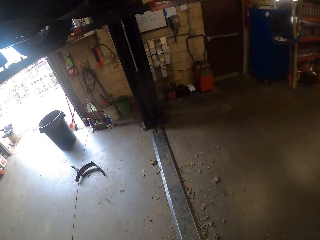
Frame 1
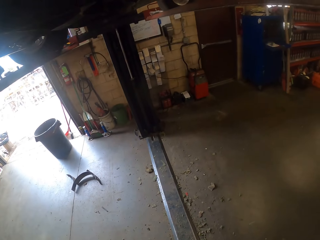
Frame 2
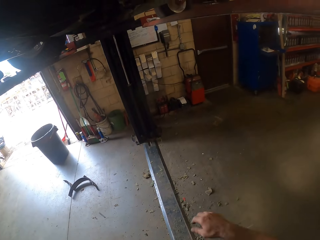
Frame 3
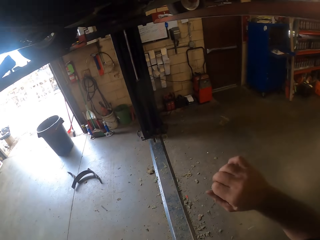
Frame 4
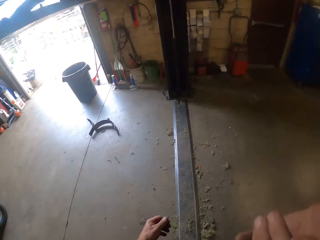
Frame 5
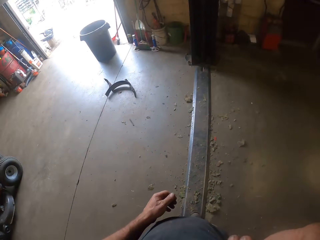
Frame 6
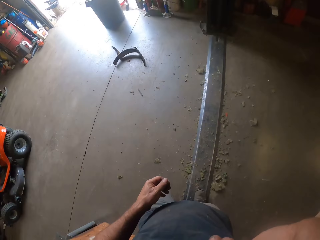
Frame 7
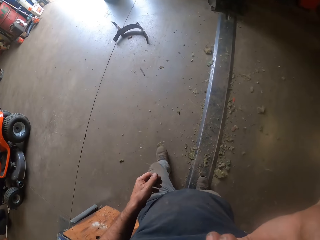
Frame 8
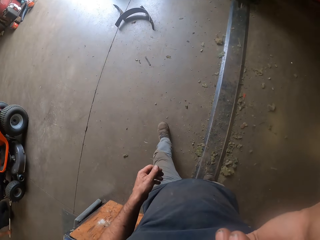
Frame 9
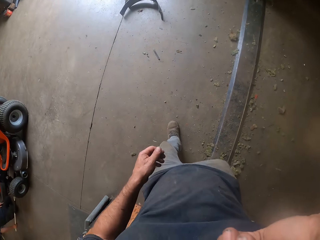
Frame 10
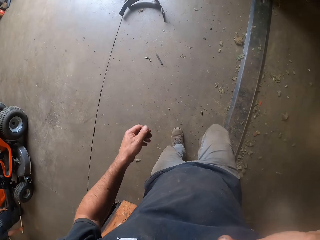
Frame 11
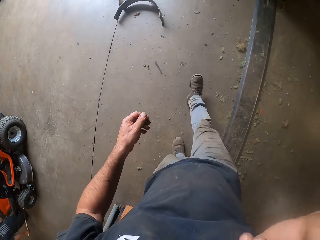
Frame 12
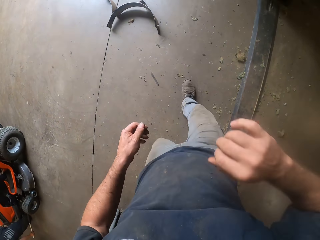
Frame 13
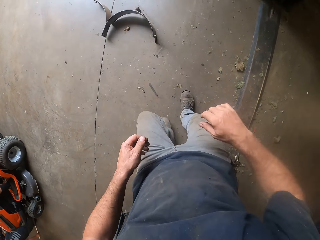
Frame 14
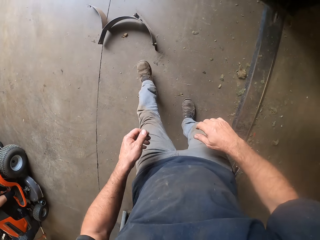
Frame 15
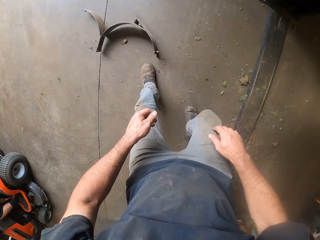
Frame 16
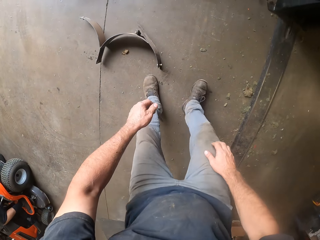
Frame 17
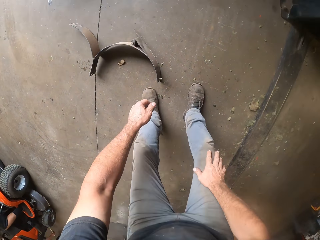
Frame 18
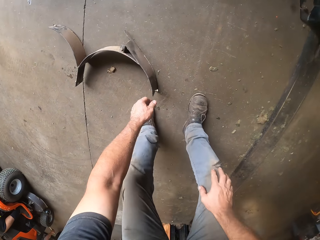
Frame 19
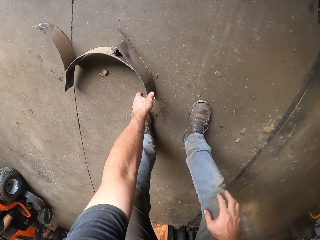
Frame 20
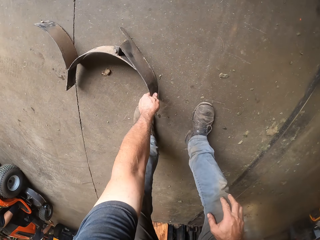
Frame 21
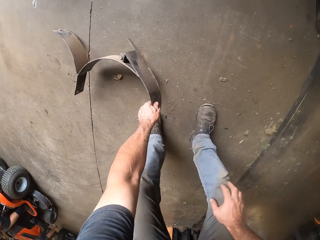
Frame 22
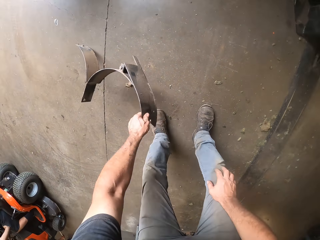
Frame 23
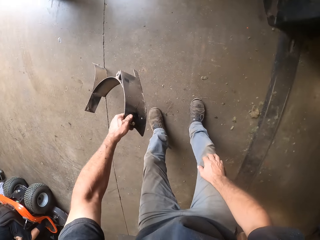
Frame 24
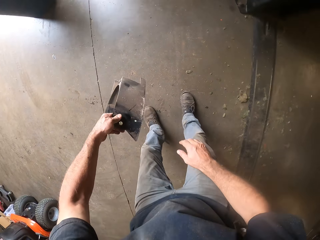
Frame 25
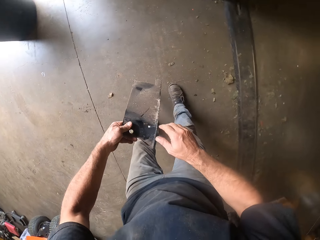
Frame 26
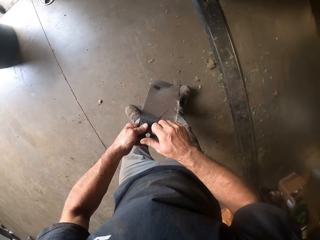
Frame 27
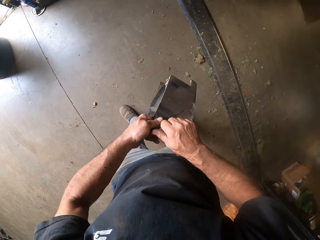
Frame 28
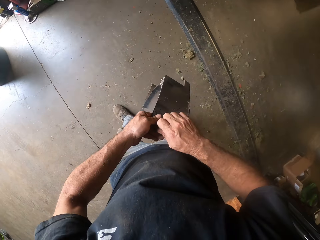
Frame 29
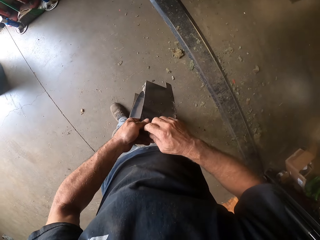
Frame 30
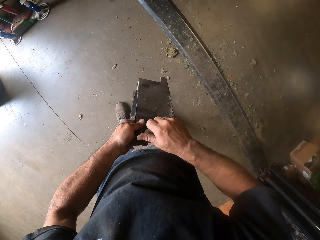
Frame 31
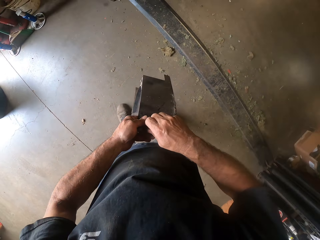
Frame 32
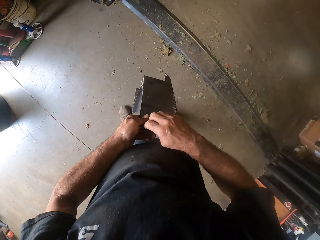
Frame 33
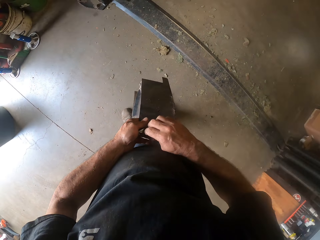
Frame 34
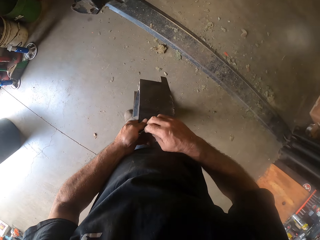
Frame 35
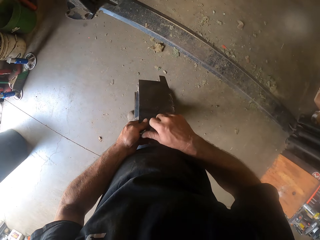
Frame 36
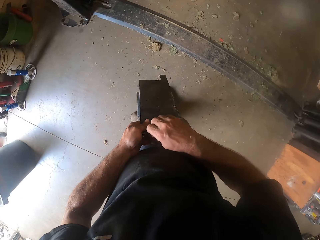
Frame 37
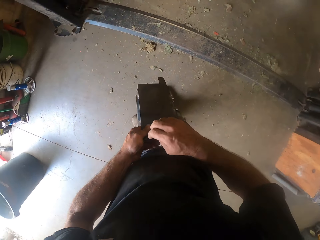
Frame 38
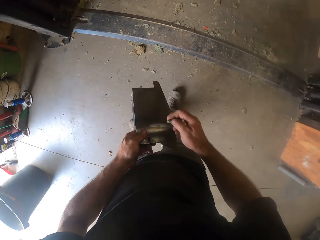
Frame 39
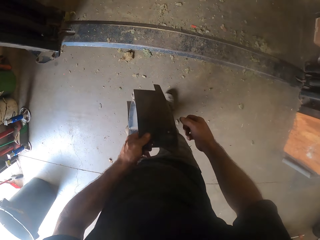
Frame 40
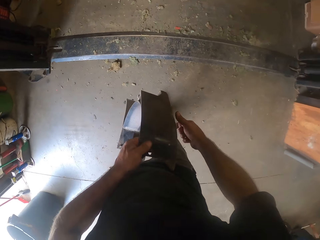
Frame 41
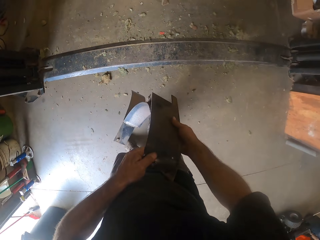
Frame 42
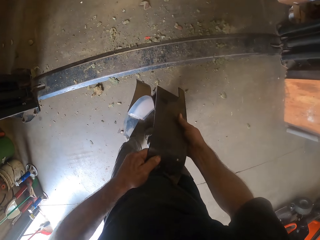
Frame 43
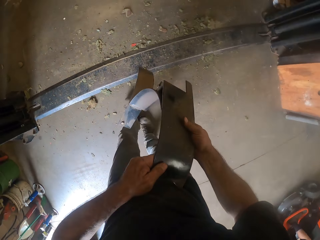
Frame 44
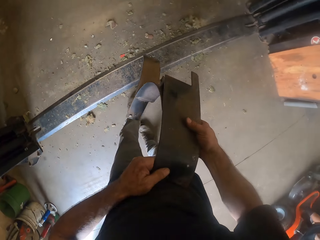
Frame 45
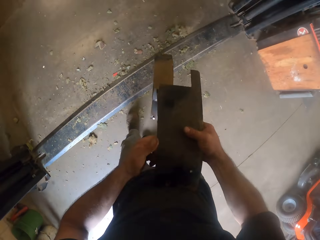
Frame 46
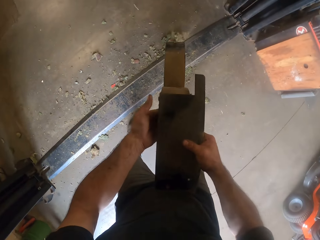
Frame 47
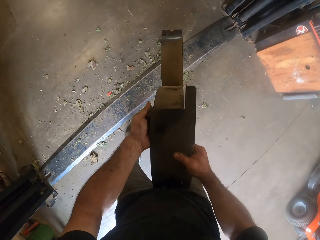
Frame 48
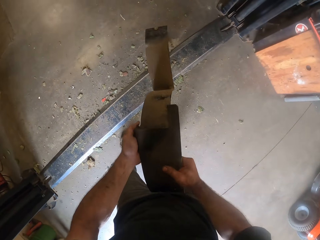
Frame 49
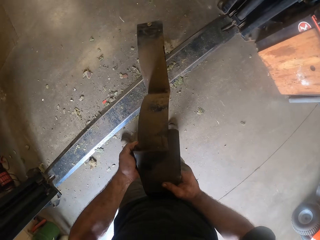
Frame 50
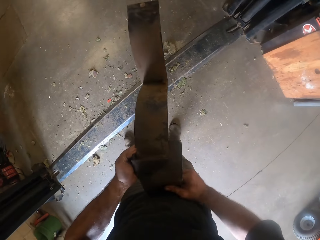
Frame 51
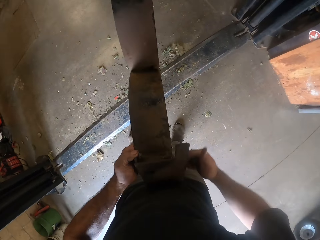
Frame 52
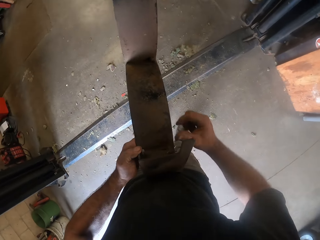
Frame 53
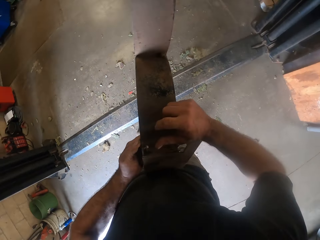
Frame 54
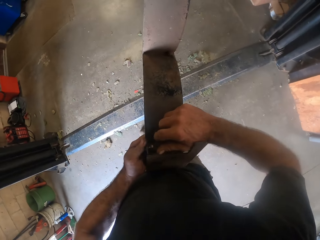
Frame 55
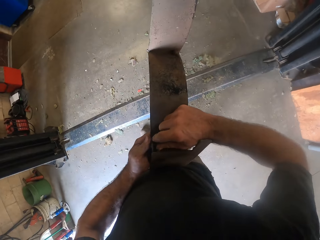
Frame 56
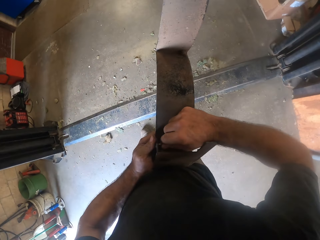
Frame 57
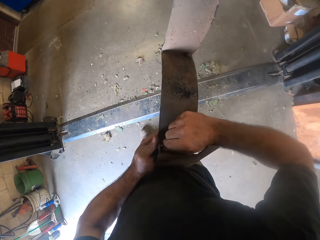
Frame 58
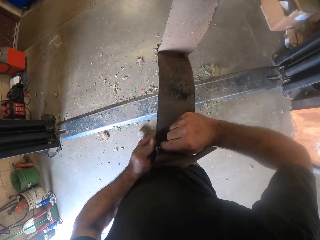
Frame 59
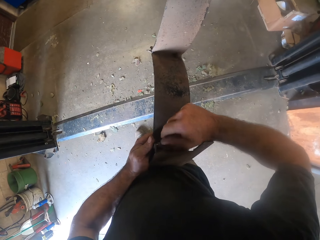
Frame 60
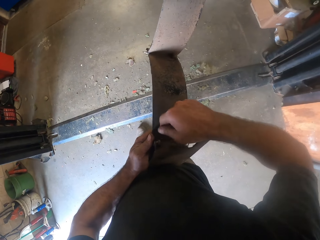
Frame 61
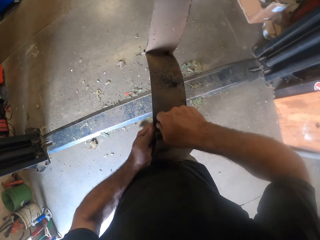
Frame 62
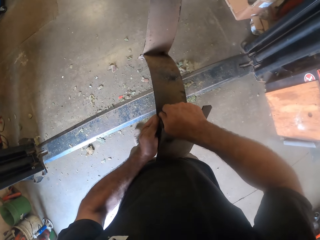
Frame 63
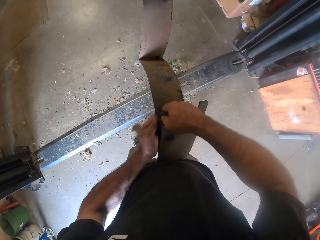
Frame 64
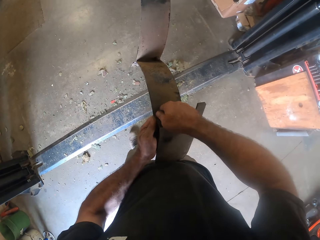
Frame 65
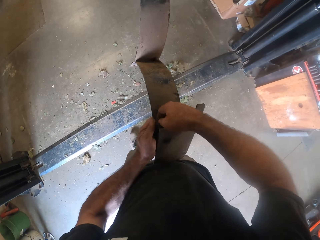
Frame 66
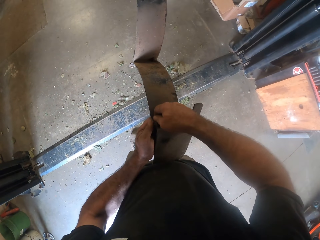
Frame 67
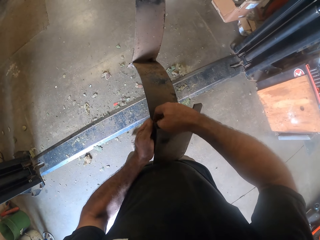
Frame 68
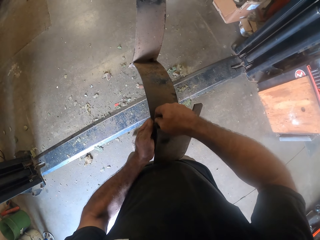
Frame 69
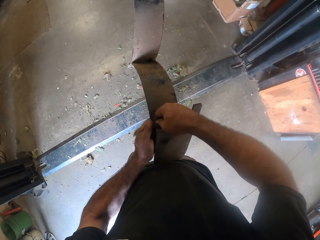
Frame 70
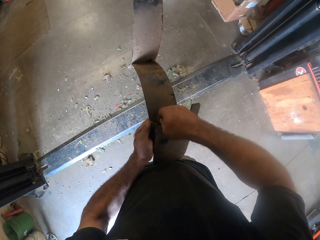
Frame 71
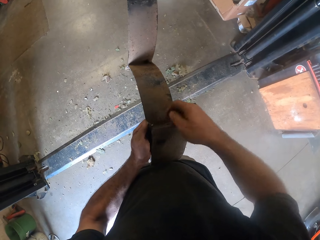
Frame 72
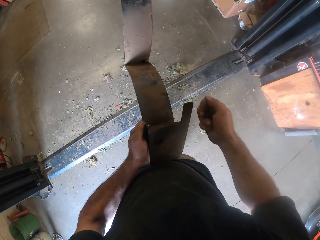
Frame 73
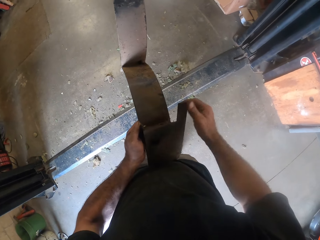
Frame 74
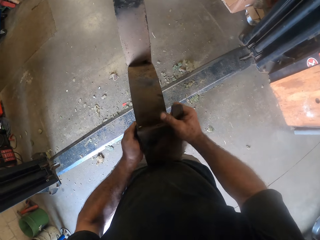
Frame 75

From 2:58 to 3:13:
The camera wearer touches his face with his right hand. He walks in the garage. He picks up a part or spare of the lawn mower from the floor with his left hand. He removes a bolt from the part with his right hand. He loosens a nut from the spare. He holds the part with both hands. He loosens a nut from the spare. He removes a bolt from the part with his right hand.

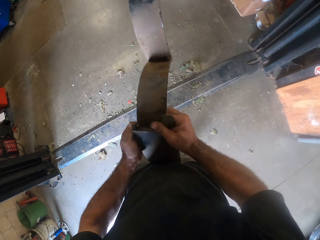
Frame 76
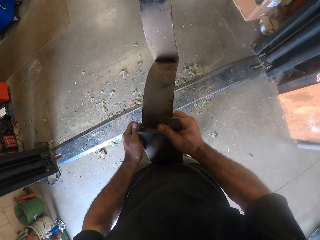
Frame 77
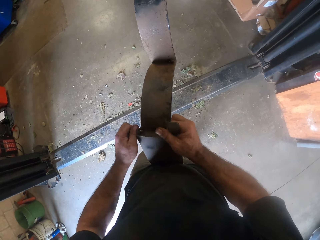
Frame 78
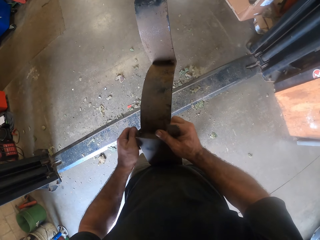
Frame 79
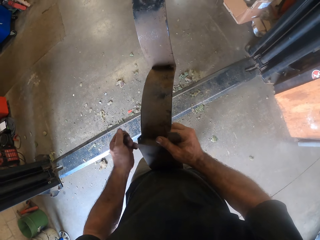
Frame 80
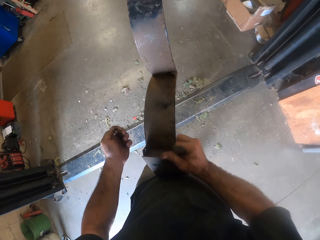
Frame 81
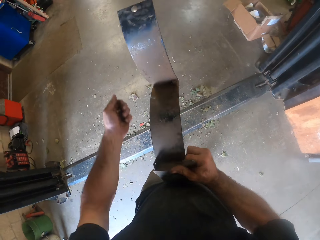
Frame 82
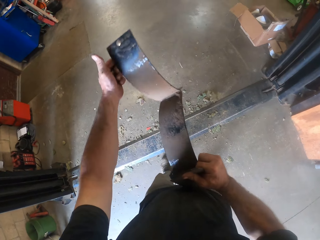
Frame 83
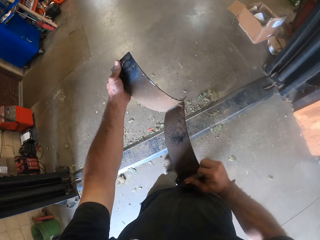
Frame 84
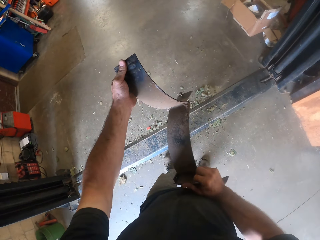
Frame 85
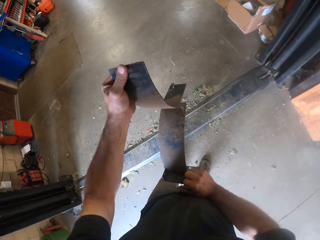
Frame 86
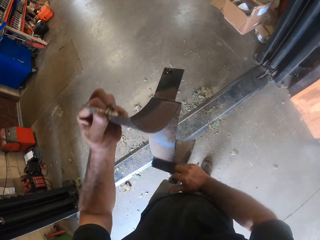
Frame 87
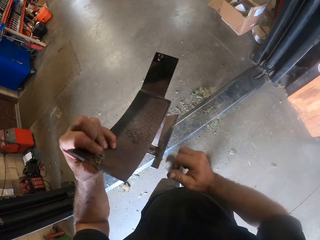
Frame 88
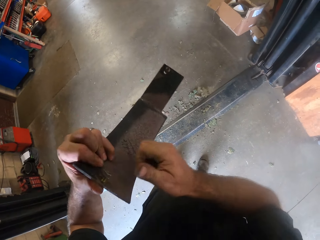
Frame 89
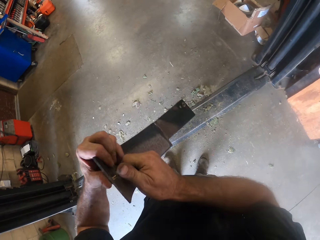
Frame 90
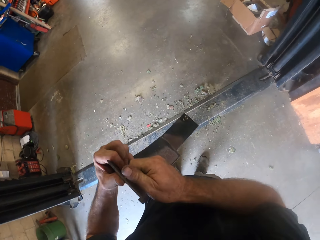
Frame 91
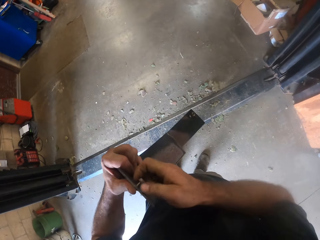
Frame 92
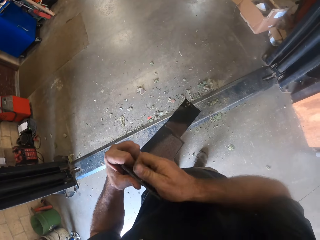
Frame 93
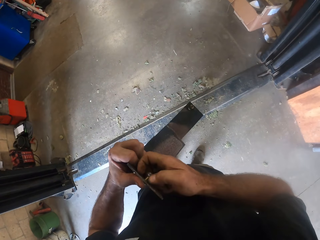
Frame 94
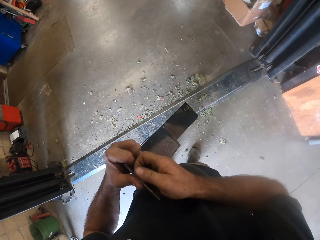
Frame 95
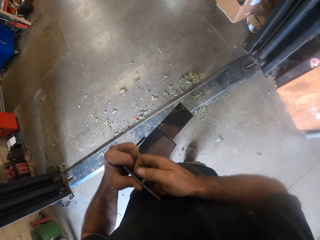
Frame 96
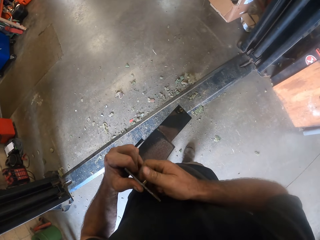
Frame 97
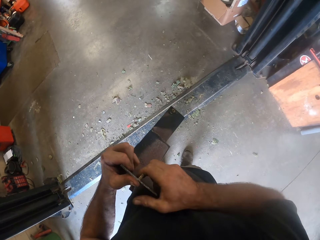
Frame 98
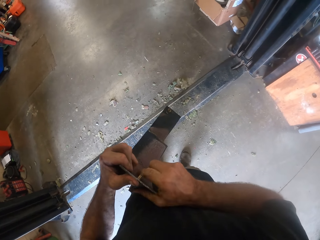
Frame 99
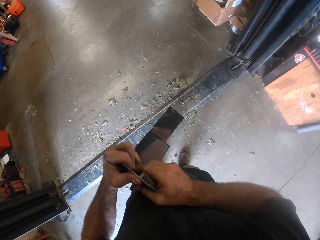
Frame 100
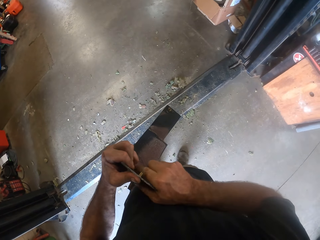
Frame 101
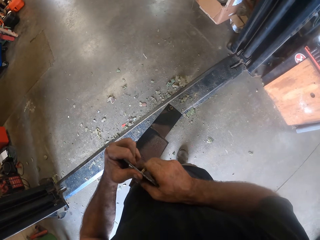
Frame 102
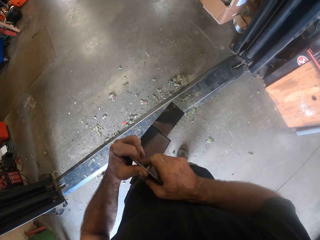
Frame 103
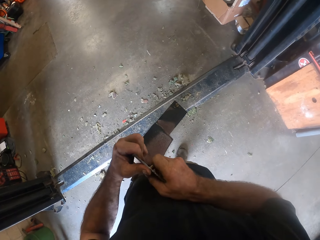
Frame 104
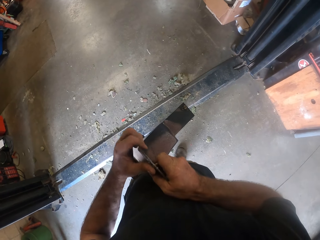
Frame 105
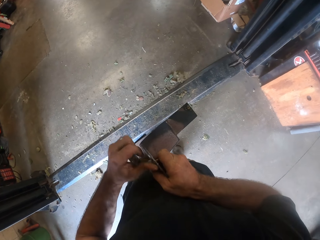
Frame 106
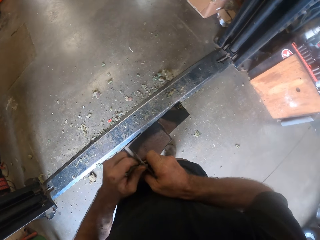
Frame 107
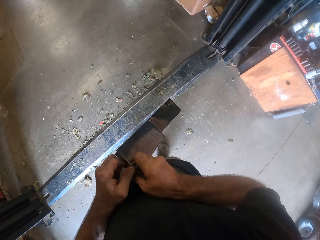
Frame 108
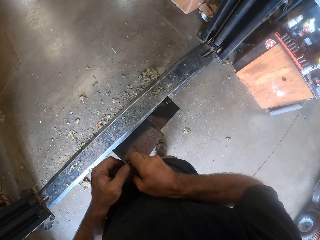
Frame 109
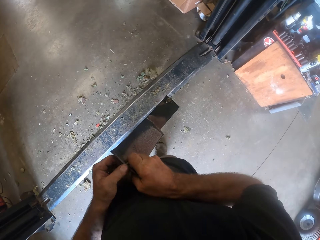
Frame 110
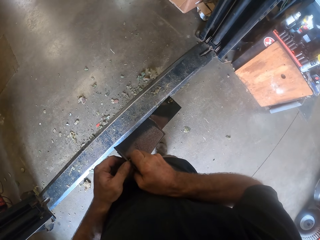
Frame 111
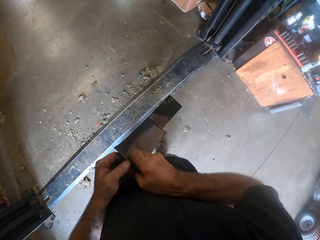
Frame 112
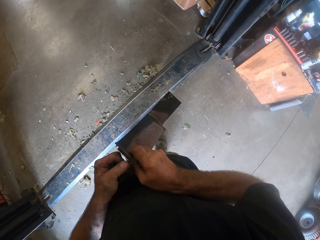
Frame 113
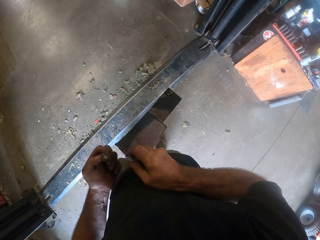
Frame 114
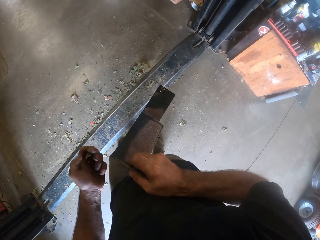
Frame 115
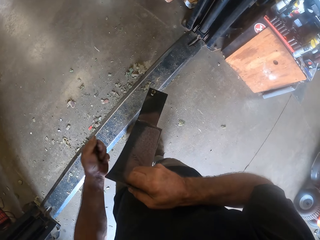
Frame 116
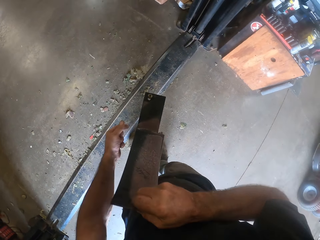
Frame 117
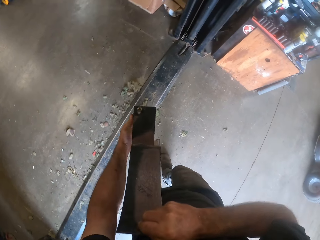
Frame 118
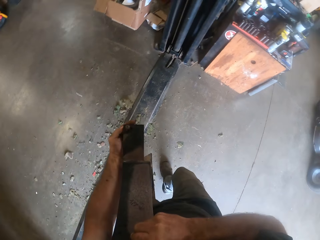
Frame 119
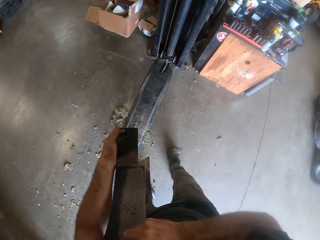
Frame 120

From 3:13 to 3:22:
The camera wearer turns the part with both hands. He removes a bolt from the part with his right hand. He loosens a nut from the spare.
